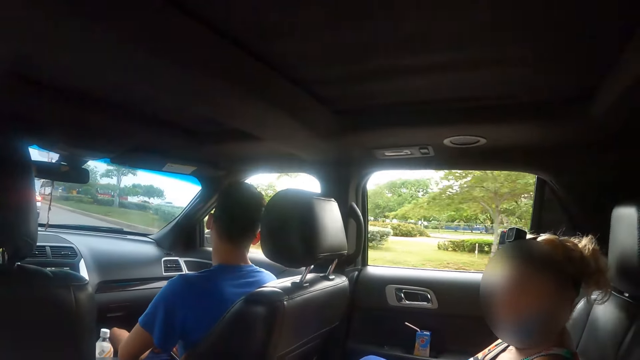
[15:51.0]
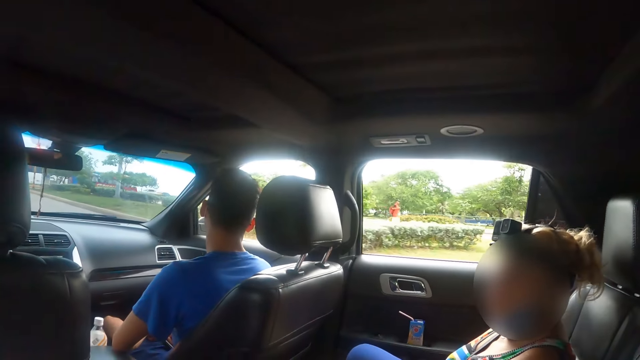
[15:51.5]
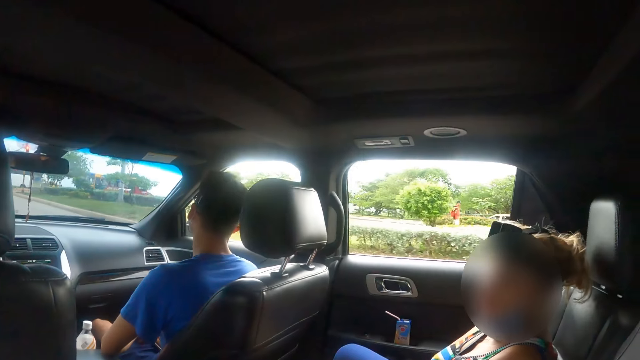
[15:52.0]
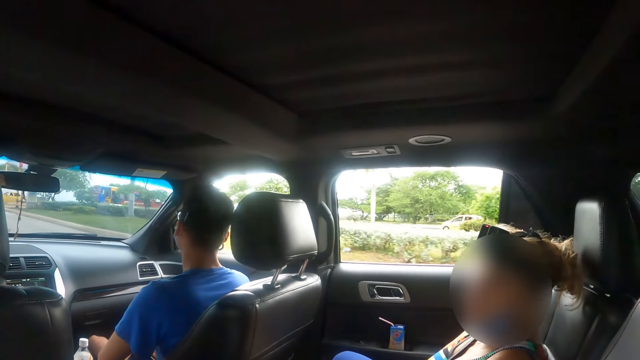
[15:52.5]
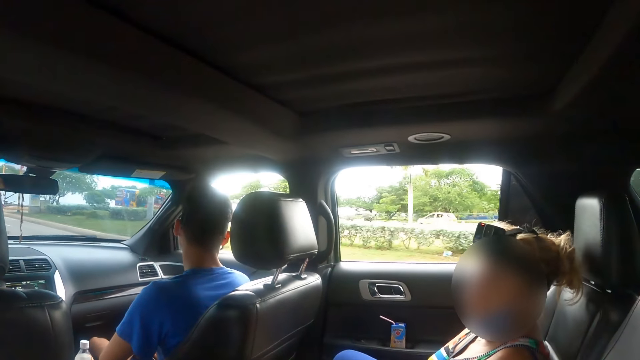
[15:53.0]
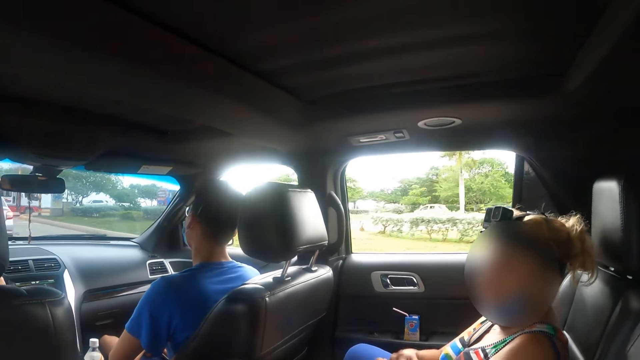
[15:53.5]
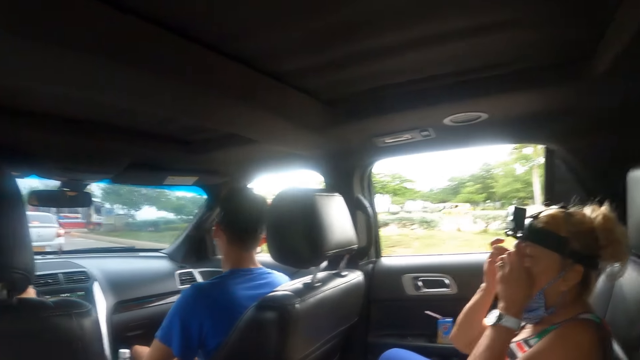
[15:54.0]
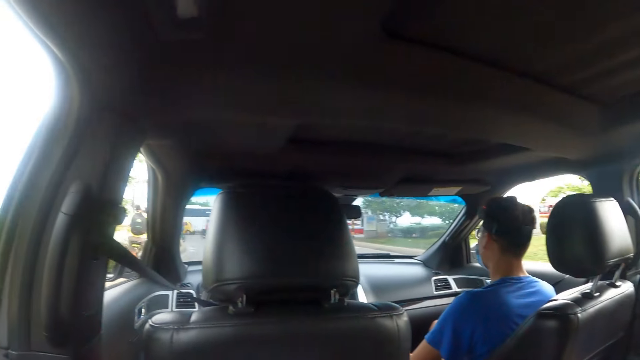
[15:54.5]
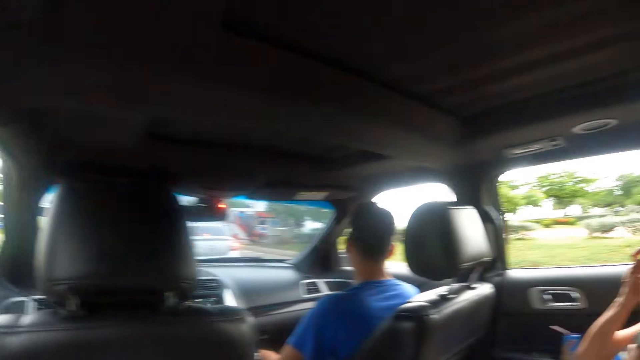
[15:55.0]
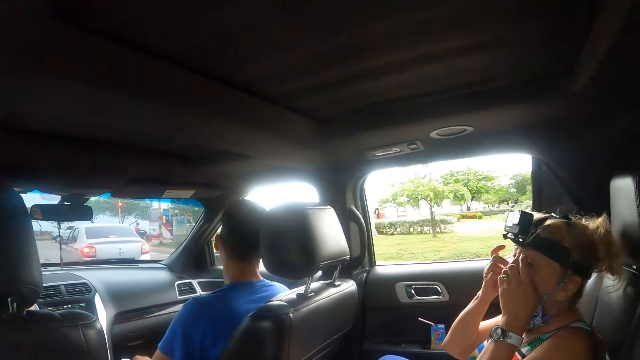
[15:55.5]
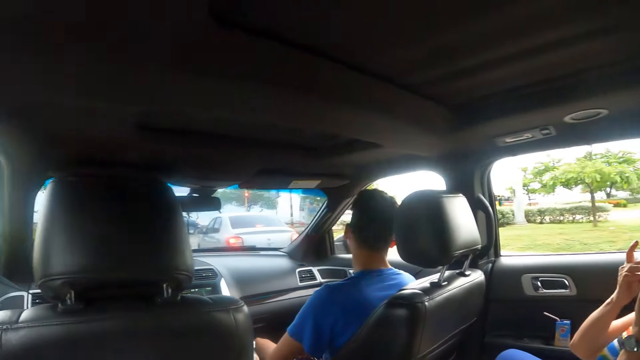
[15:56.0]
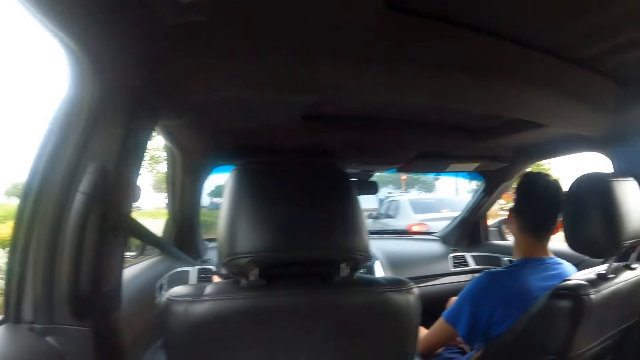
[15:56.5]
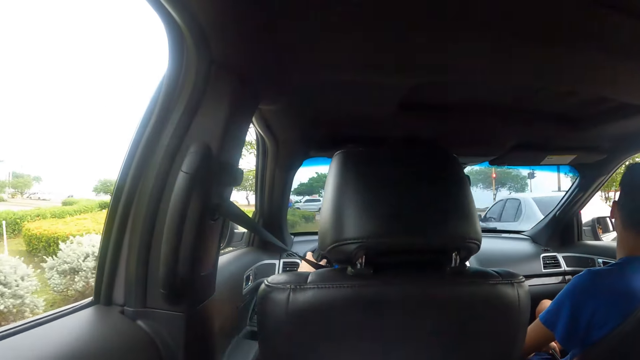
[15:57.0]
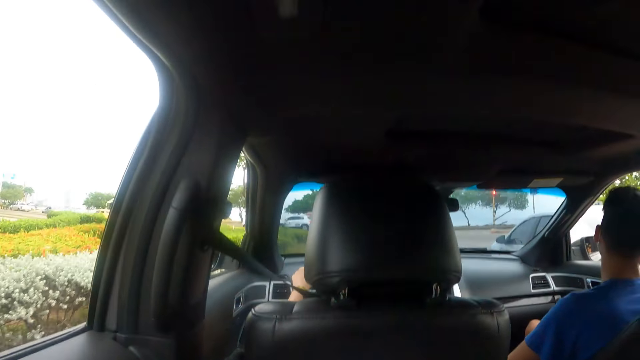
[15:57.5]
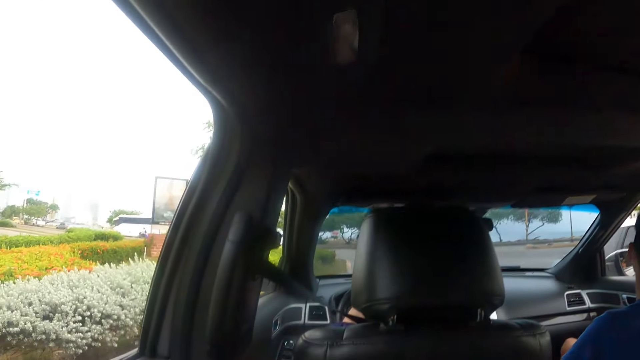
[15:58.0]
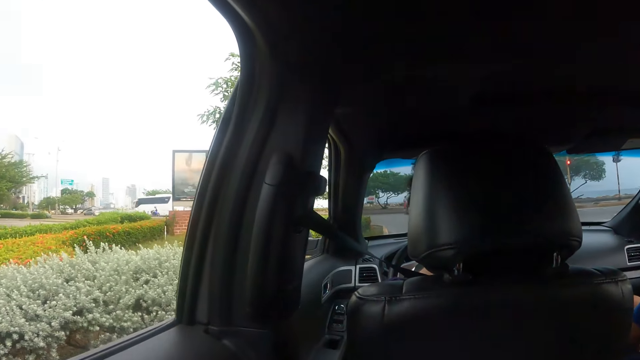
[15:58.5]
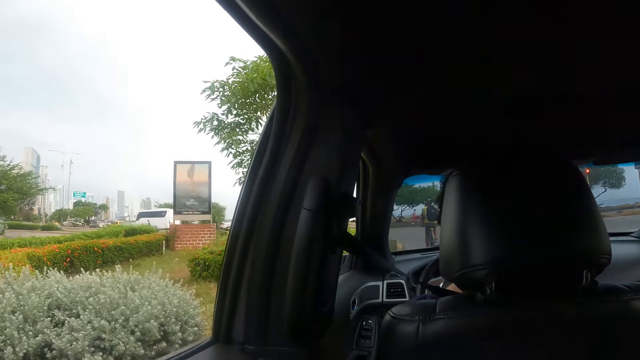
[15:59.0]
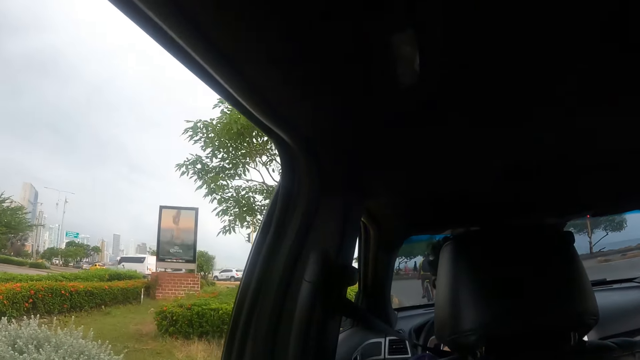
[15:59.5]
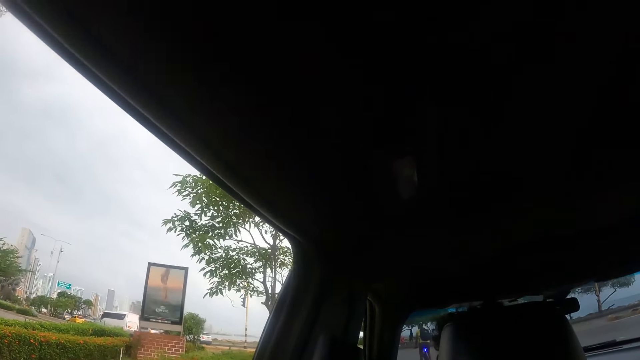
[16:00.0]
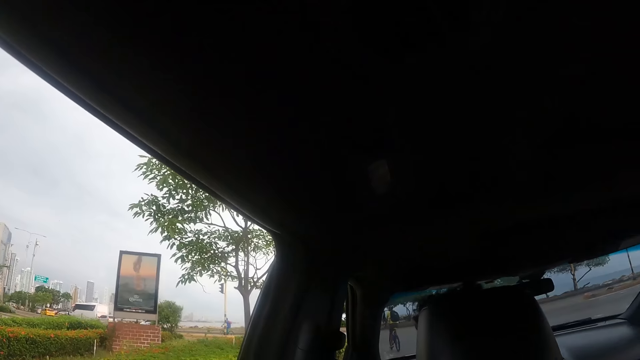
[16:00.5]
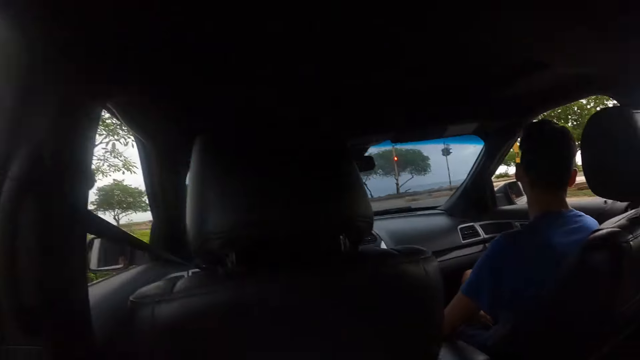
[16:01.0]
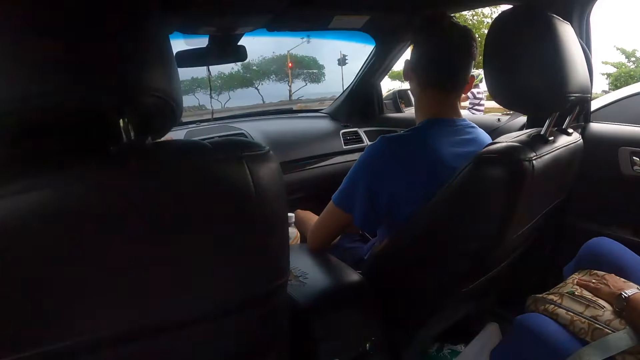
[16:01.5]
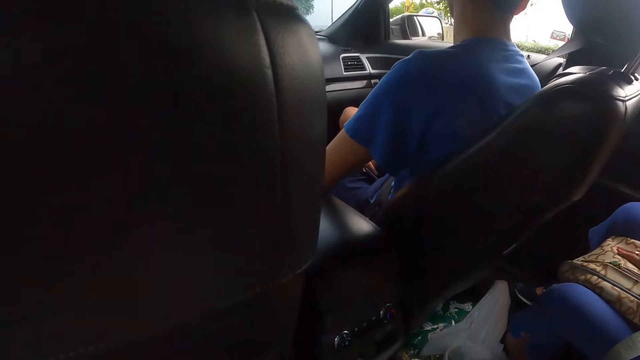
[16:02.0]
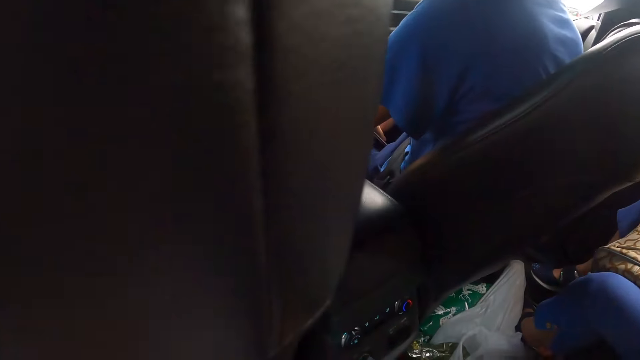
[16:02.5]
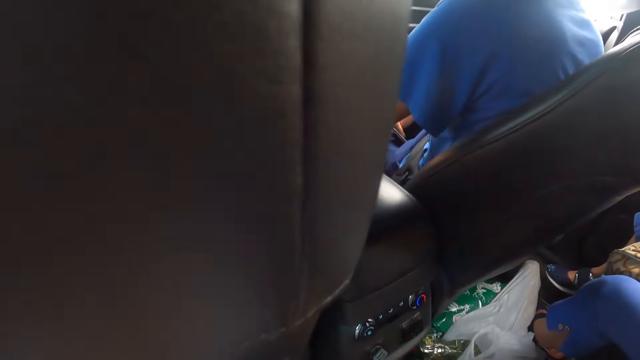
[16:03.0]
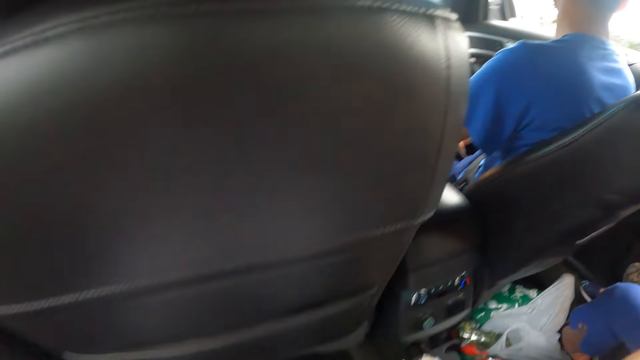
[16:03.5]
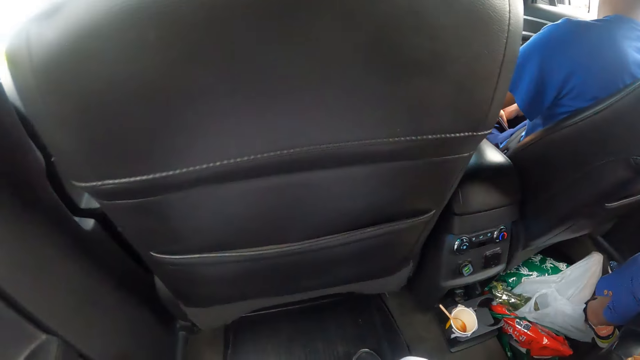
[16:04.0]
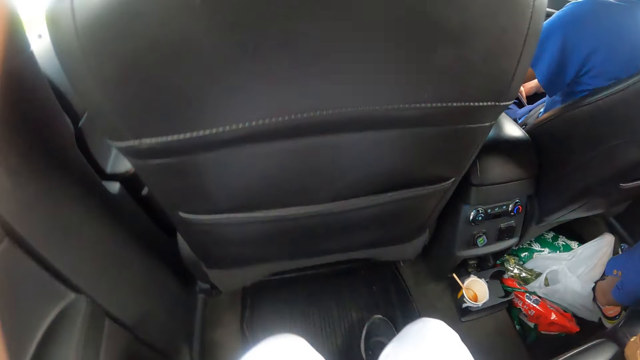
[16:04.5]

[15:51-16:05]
The camera wearer adjusts the camera. They look through the window.

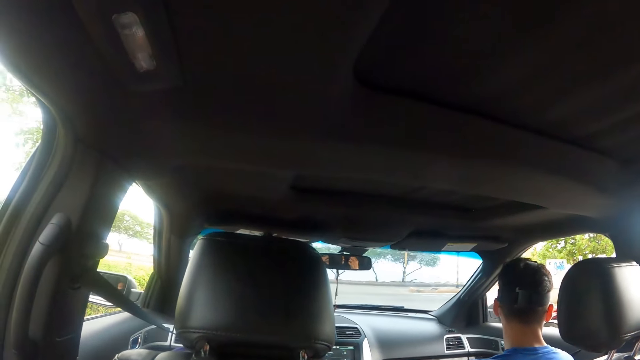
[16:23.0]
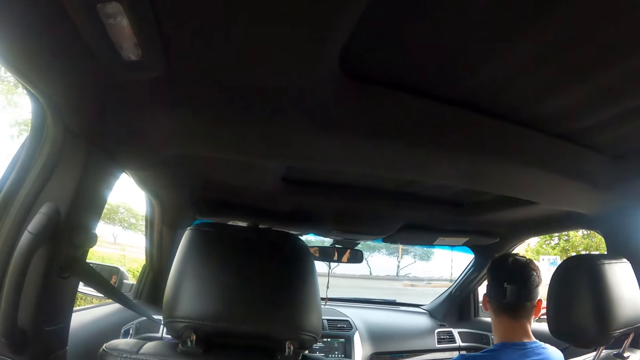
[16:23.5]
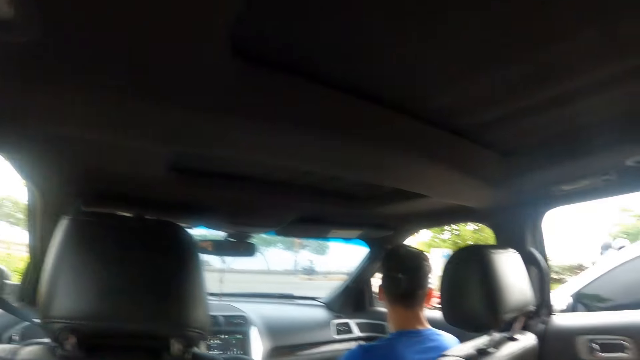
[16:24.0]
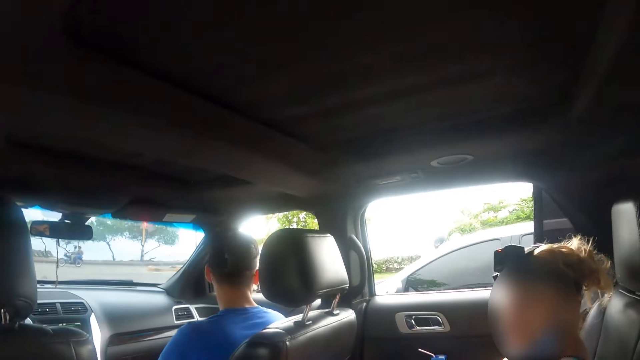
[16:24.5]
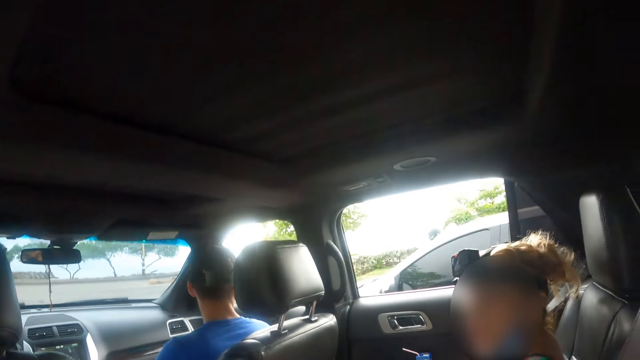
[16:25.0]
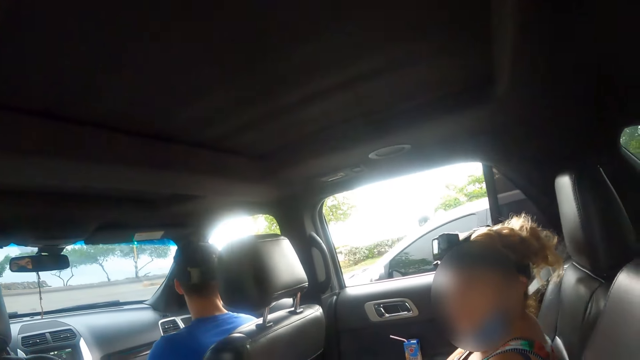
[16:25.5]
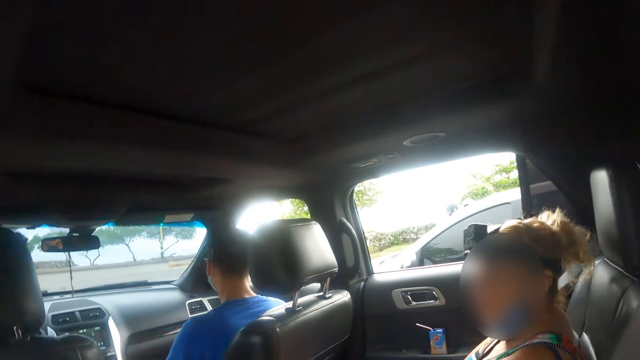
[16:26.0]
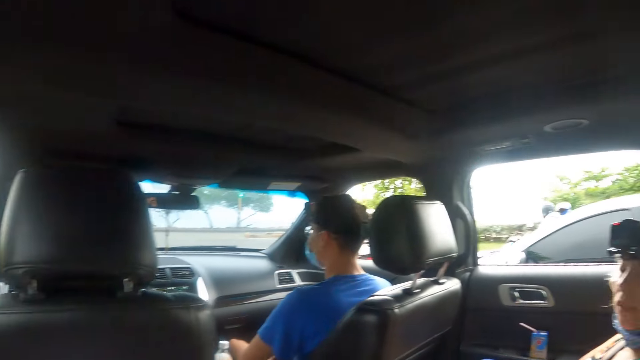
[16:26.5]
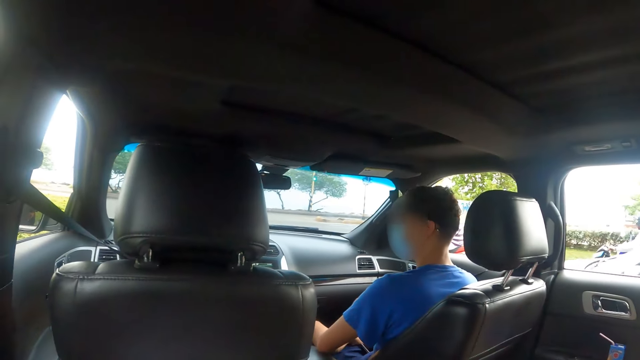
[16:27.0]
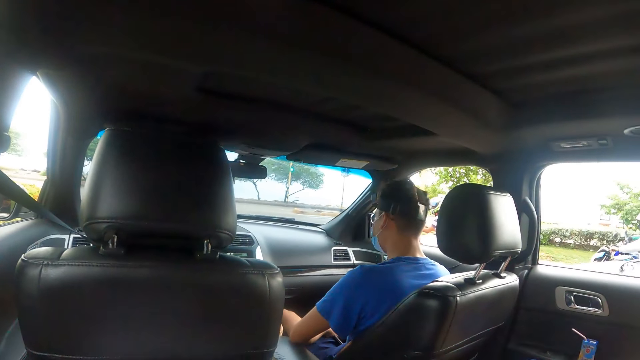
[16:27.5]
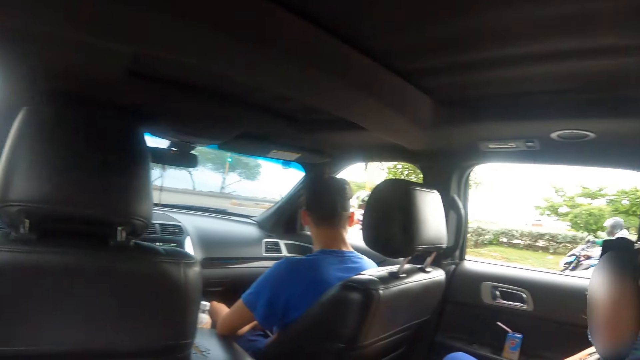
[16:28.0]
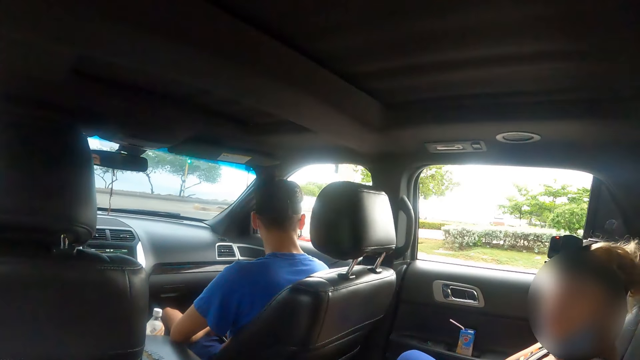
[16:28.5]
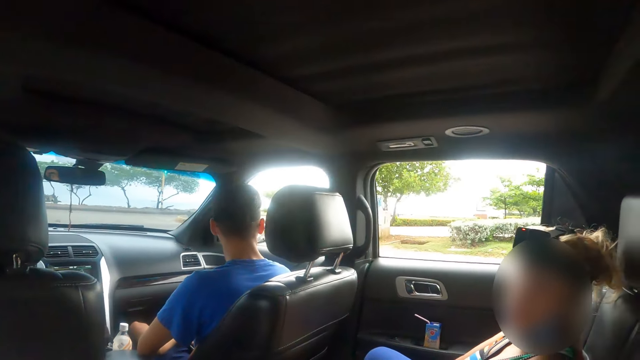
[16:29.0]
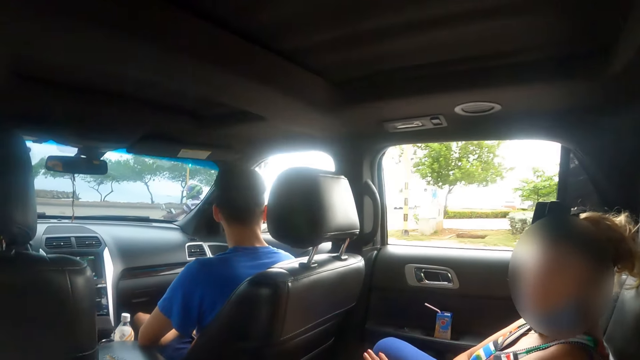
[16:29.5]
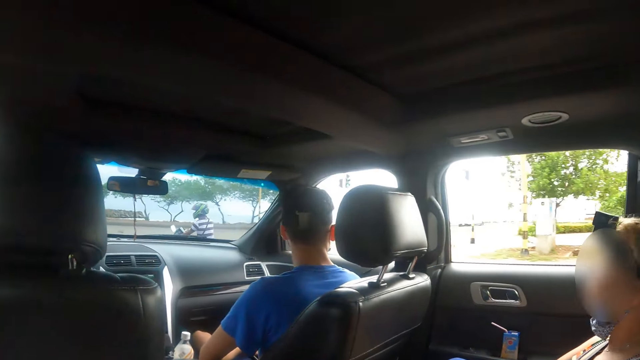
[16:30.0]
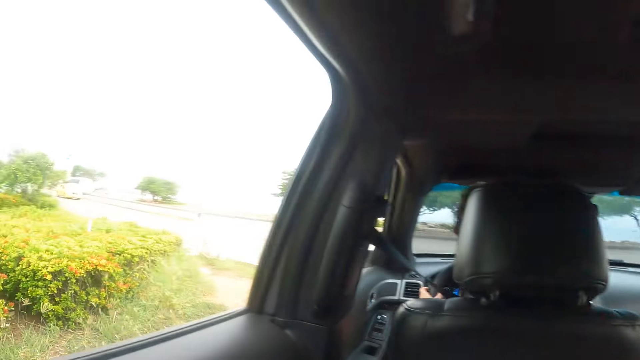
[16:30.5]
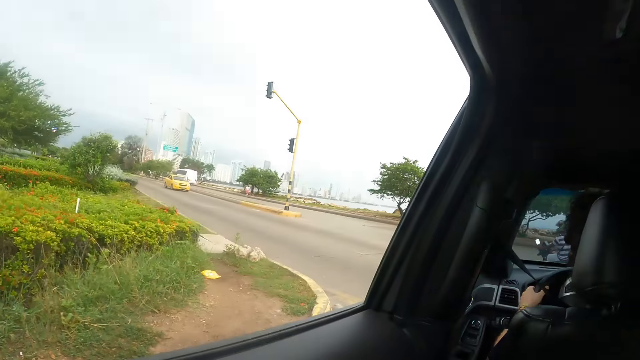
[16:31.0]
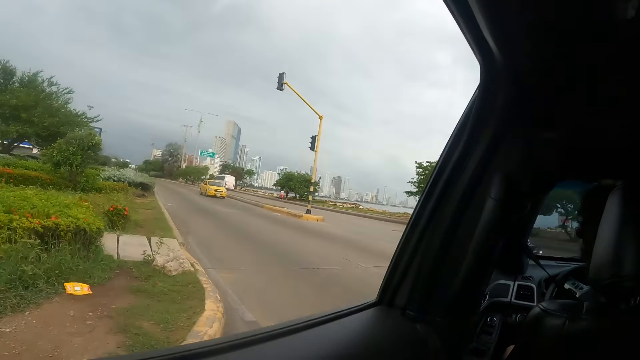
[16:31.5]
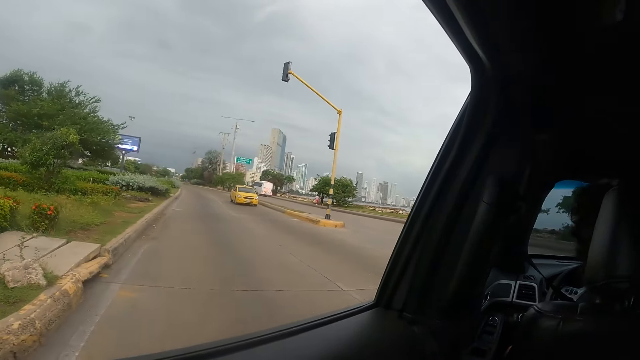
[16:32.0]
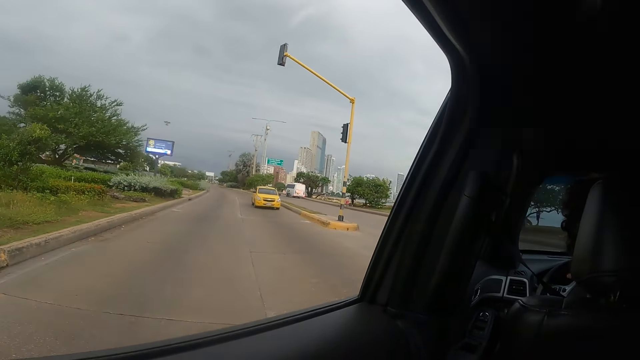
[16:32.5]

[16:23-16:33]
The camera wearer interacts with a person. They look through the window. They look aside.
